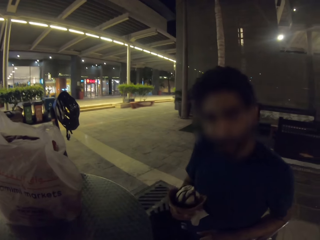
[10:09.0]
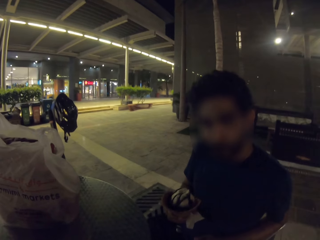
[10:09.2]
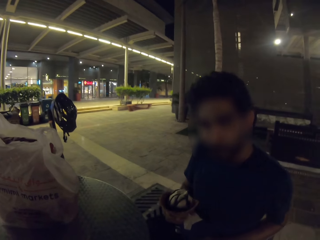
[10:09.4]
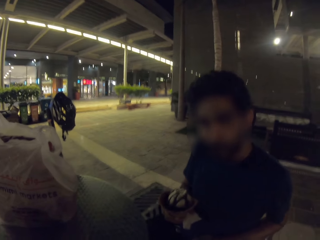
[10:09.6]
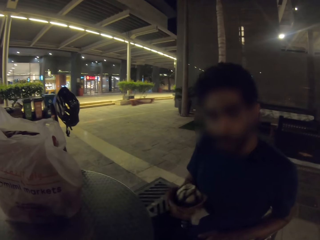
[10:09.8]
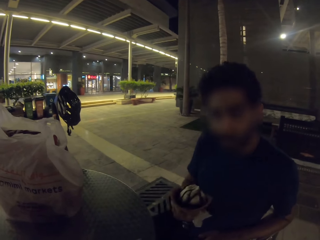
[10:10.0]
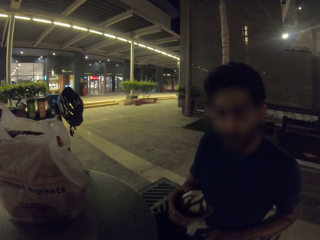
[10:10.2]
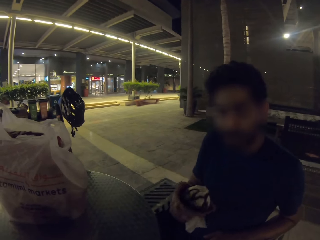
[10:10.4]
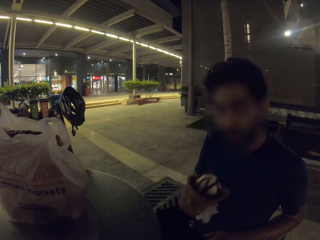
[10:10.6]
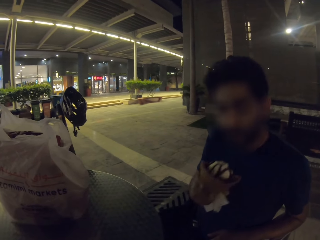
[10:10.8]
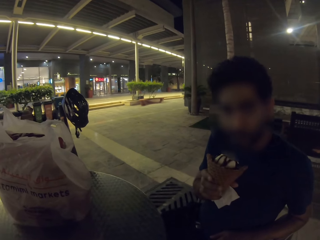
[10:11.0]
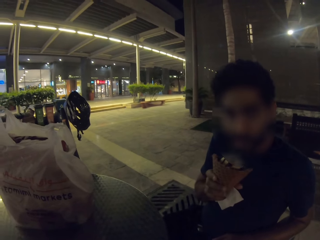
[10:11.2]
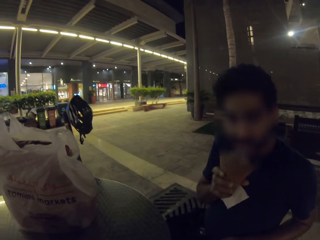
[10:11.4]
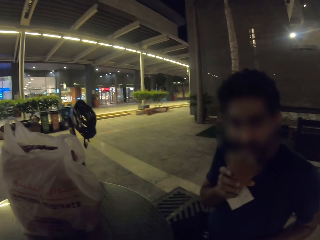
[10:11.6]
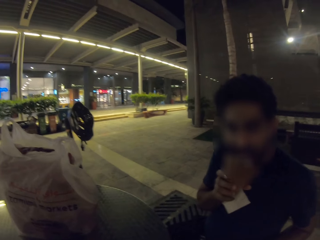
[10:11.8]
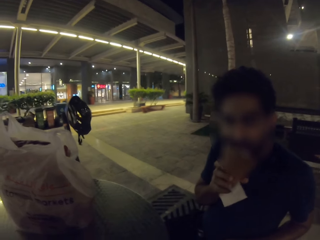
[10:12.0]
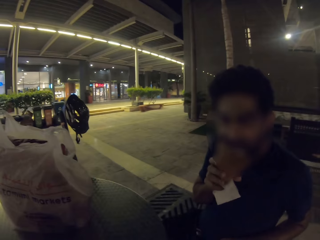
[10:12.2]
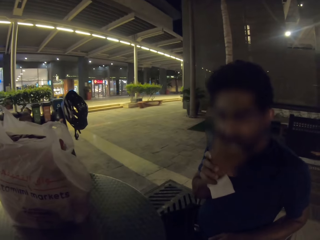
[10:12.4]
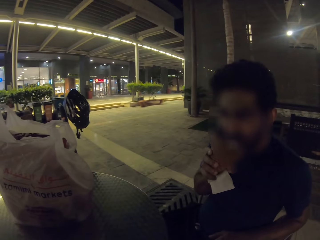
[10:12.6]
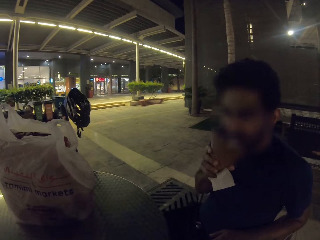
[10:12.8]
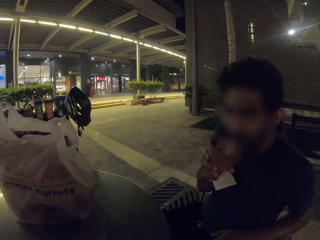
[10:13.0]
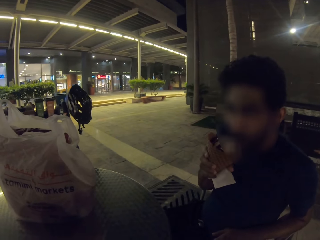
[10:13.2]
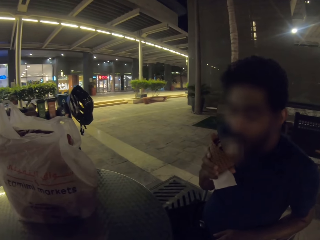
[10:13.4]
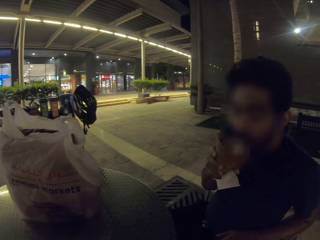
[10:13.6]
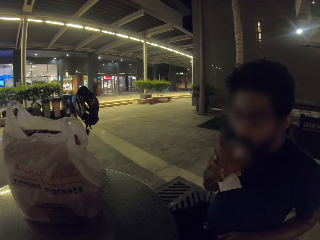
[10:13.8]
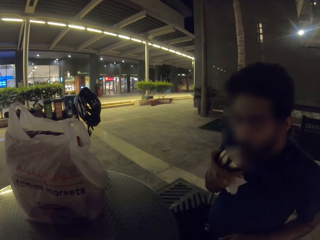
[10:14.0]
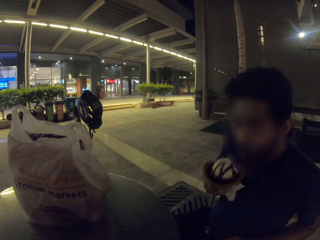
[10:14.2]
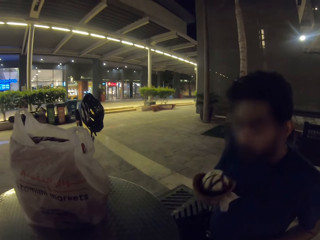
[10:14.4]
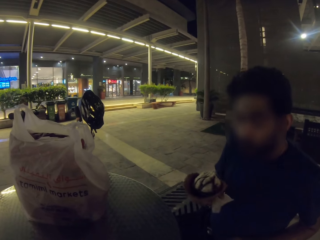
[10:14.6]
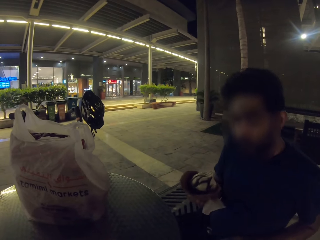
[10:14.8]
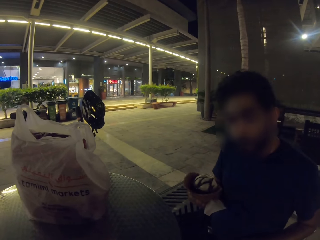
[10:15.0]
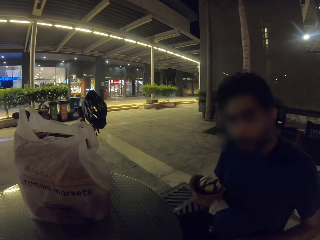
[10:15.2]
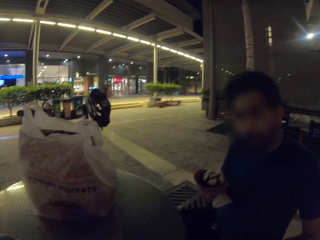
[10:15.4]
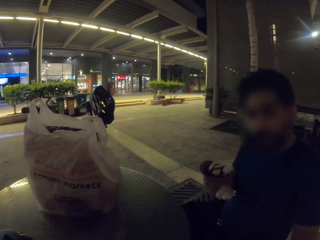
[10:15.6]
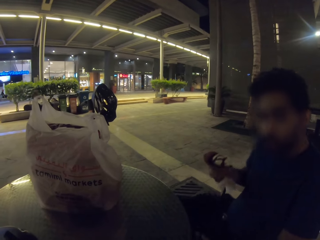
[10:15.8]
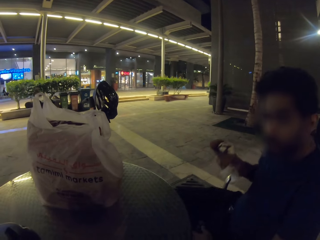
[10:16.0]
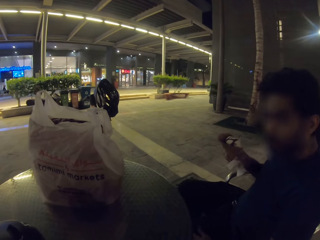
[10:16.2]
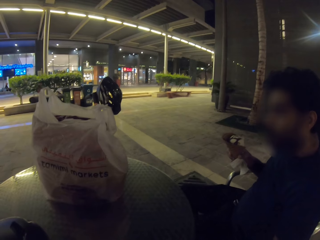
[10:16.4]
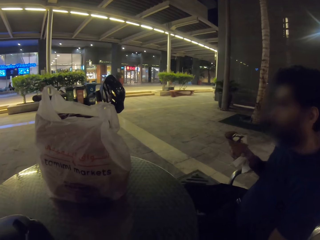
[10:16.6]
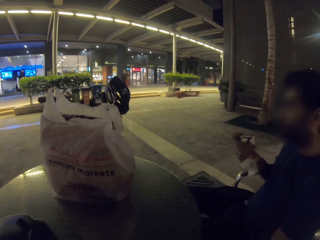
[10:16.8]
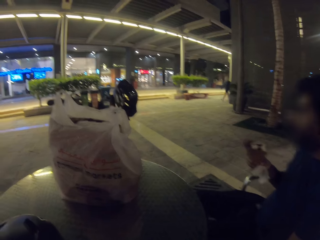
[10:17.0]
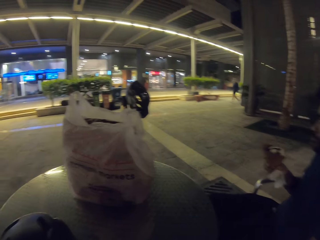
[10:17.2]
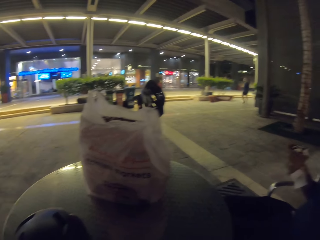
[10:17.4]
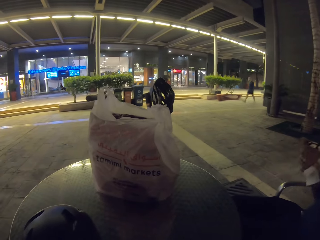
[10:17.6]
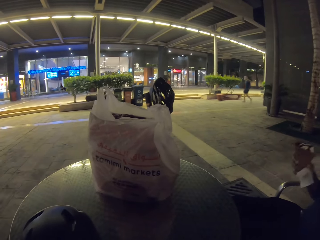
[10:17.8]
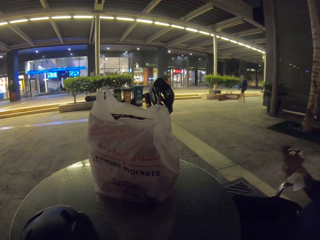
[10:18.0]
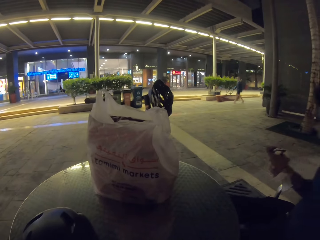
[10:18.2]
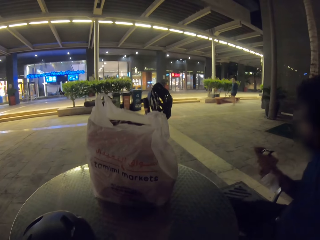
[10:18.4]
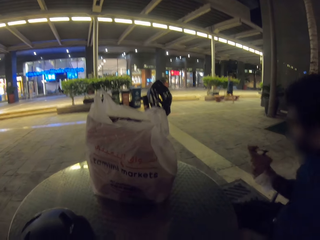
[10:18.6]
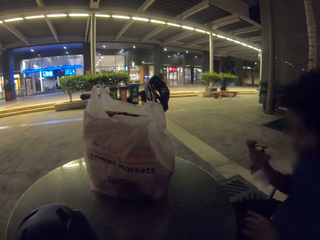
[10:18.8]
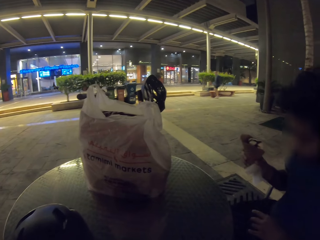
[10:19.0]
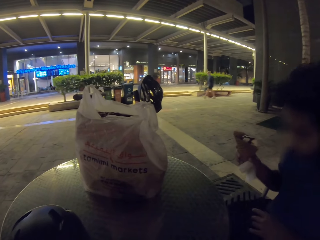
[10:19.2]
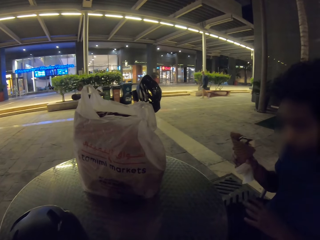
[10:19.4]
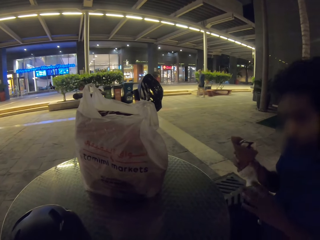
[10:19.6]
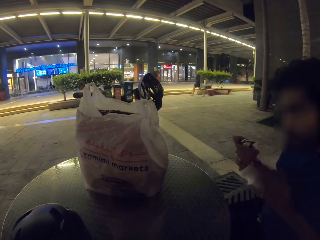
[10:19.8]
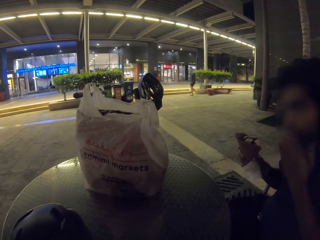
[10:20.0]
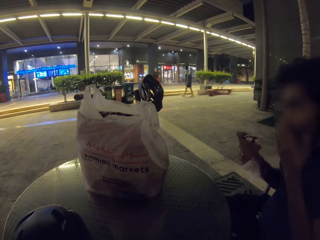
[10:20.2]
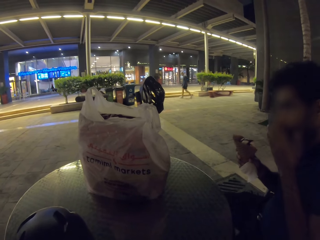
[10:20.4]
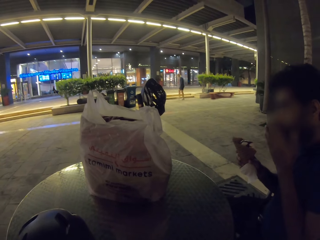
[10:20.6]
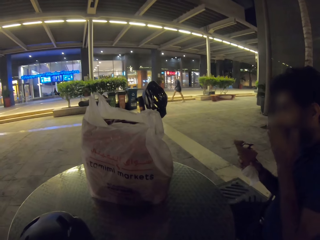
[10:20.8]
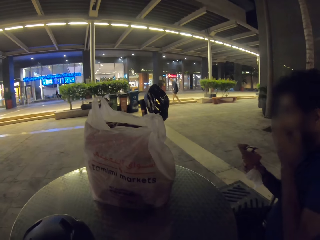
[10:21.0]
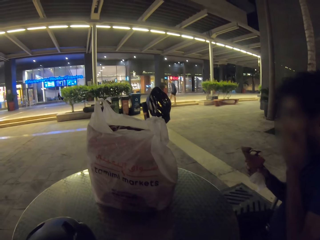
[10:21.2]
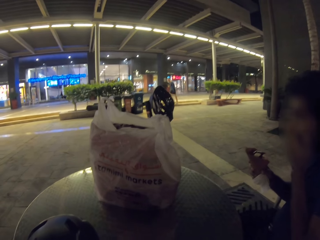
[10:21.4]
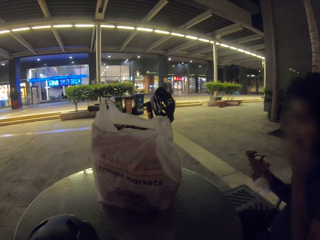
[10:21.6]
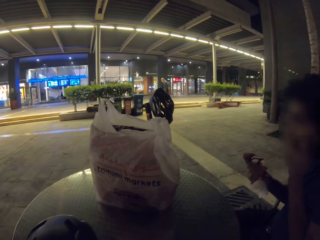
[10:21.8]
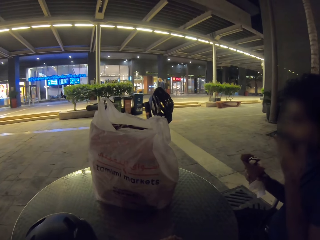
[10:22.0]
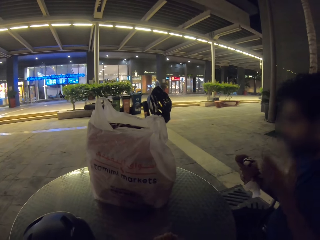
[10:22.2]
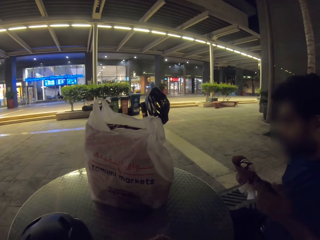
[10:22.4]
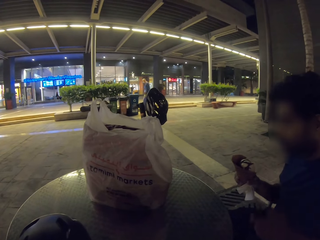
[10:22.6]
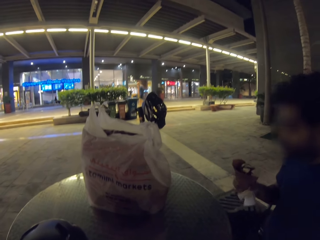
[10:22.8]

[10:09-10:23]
A man licks the ice cream and eats the ice cream. The camera wearer looks at the ice cream store. The man puts his hand on his mouth.

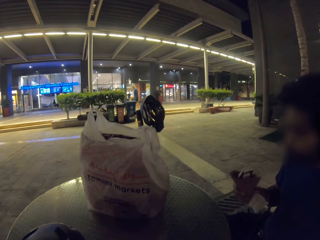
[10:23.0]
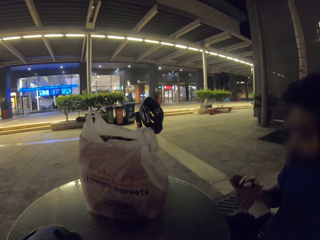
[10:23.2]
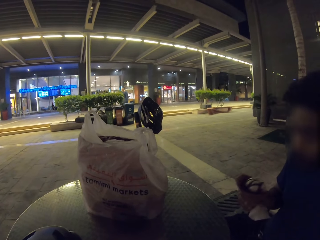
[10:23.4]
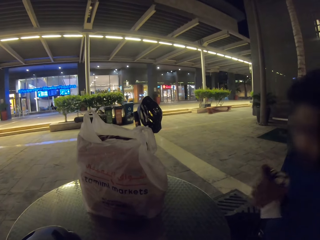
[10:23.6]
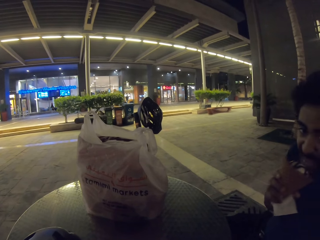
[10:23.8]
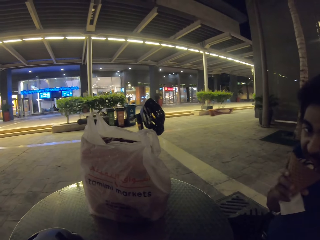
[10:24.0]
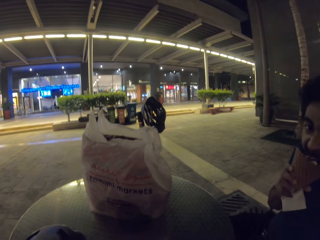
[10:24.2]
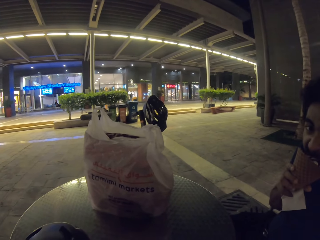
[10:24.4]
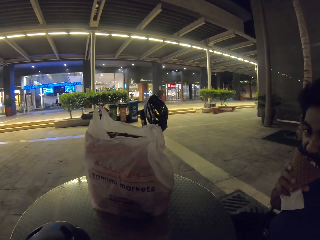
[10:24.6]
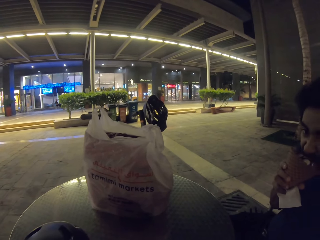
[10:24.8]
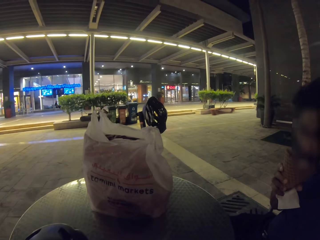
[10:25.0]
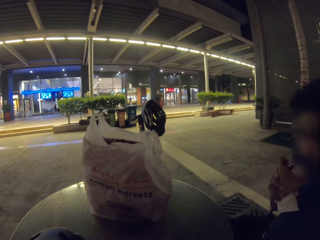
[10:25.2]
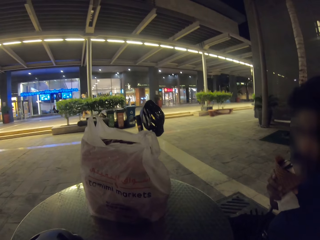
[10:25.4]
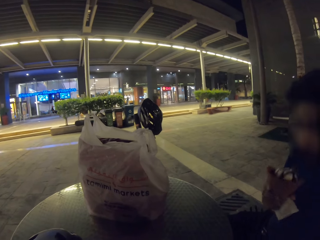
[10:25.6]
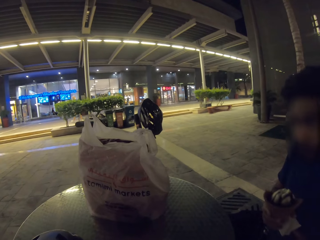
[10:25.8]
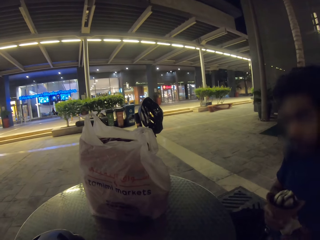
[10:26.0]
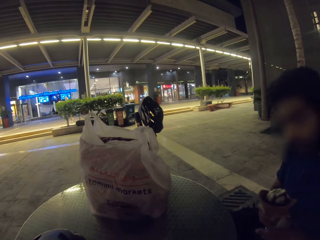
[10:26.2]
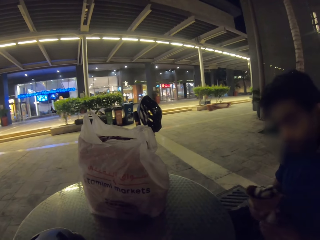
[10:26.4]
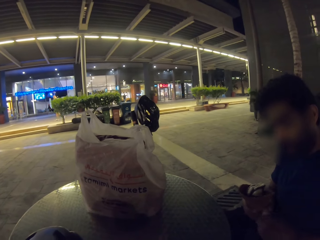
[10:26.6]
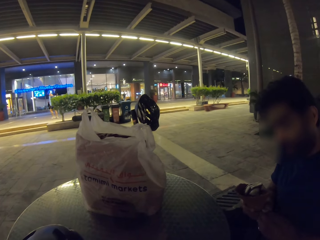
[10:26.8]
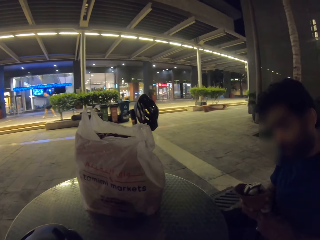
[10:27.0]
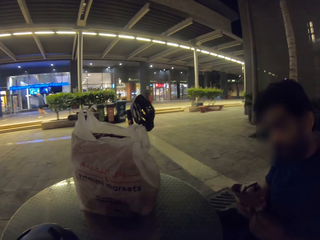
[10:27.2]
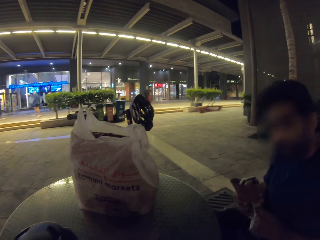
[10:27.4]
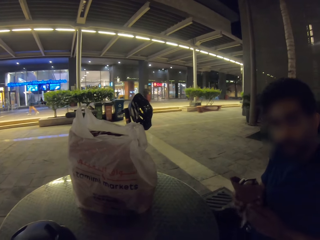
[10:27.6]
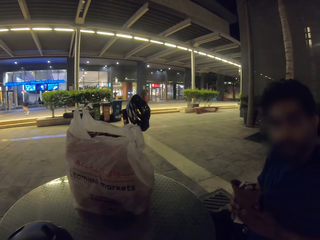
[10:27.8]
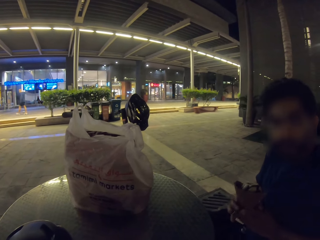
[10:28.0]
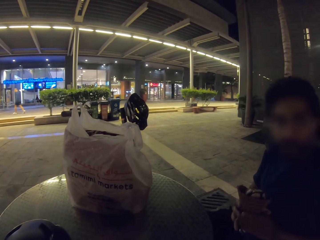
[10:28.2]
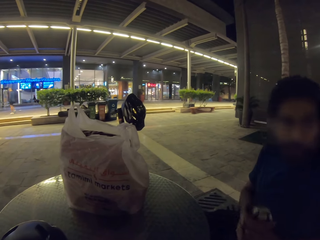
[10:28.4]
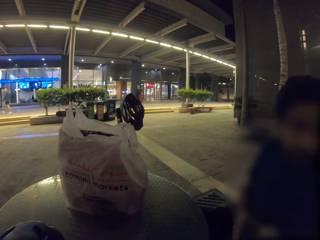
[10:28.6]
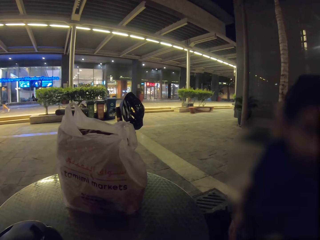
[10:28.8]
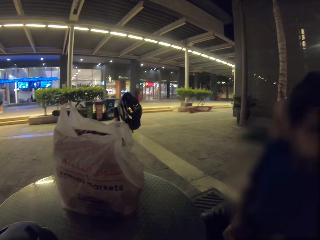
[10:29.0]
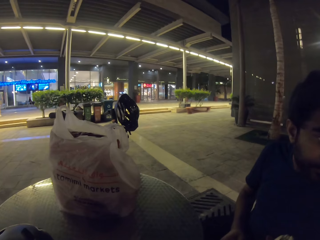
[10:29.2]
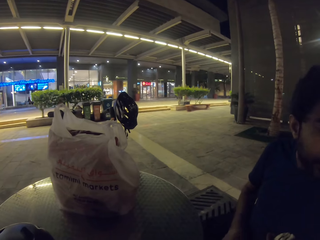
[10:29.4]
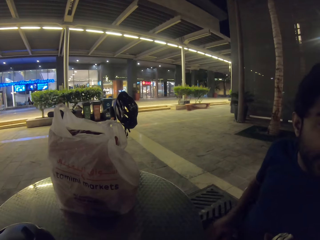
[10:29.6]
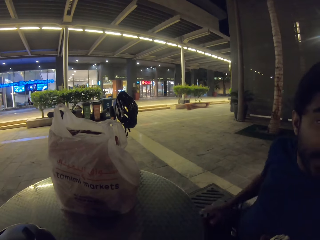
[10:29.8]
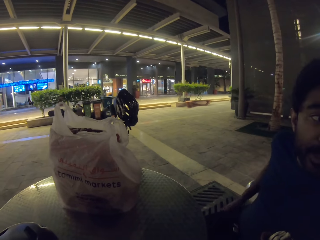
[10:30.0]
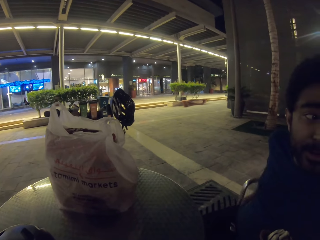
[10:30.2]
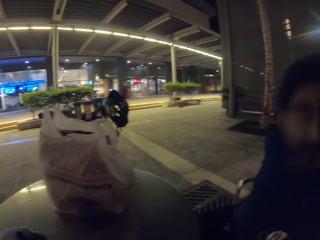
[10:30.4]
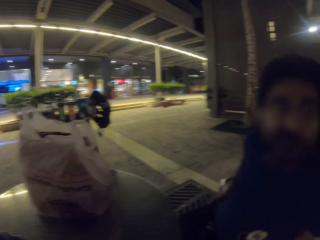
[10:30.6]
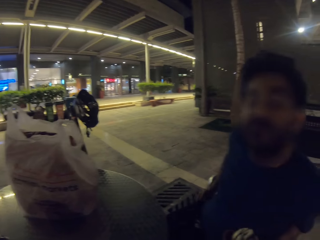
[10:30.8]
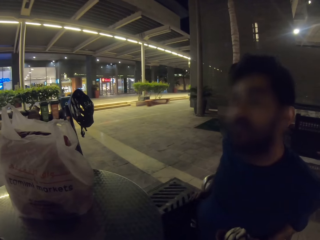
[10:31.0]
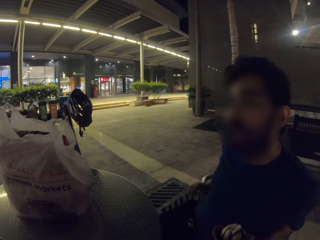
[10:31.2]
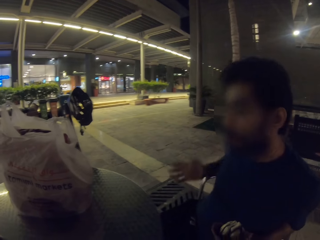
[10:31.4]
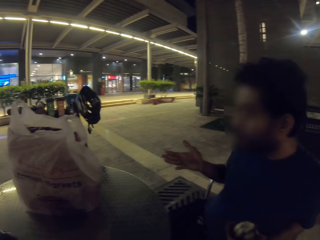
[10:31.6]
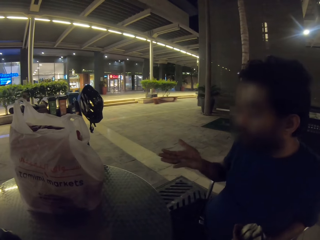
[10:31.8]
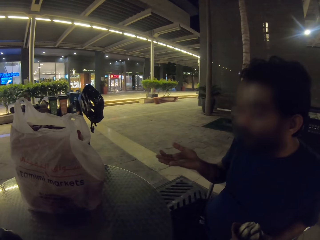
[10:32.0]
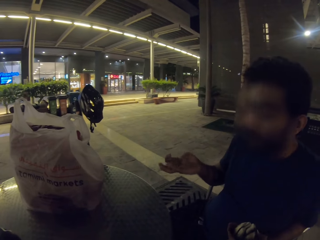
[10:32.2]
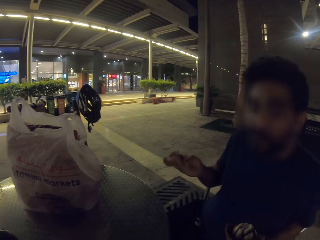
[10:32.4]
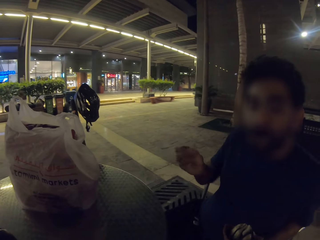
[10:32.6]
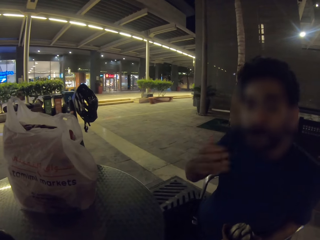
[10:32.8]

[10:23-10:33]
A man licks the ice cream and eats the ice cream.
